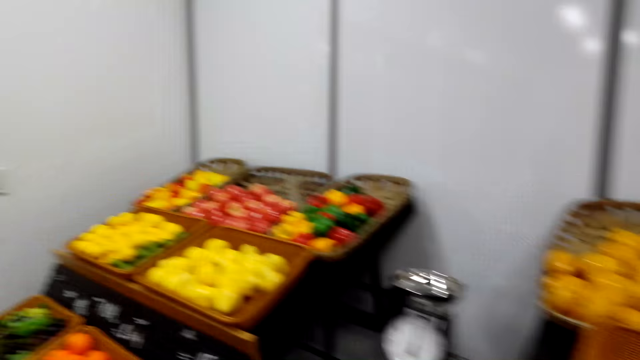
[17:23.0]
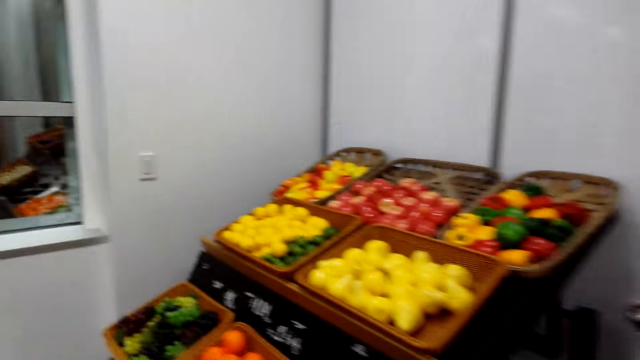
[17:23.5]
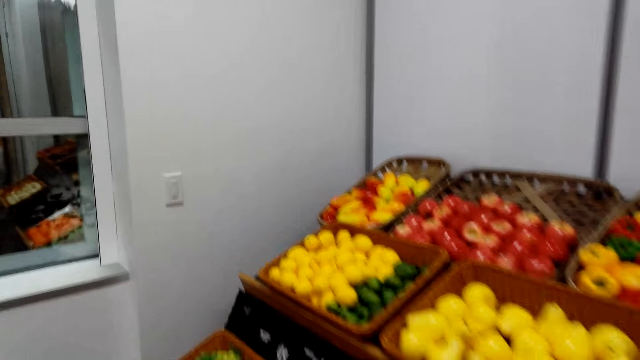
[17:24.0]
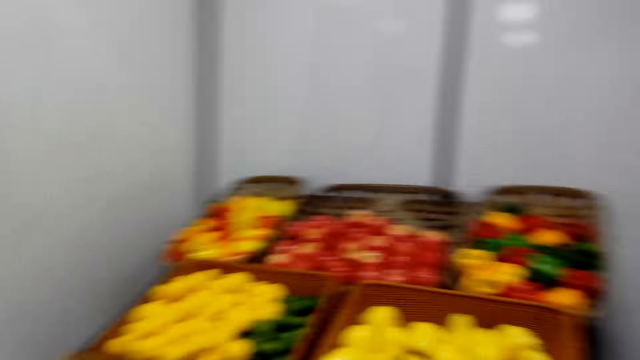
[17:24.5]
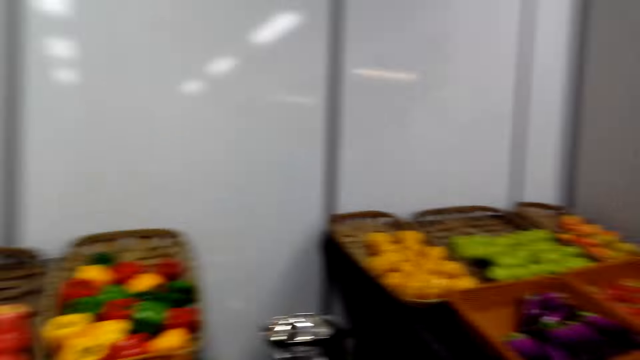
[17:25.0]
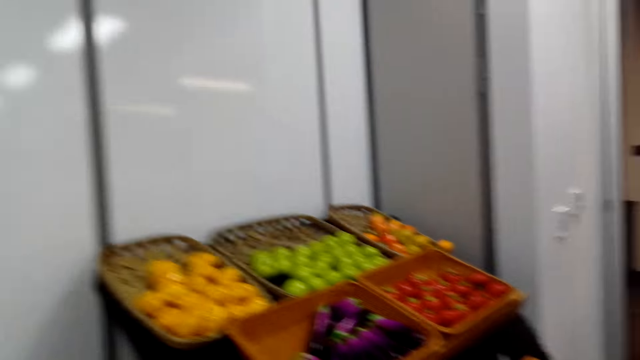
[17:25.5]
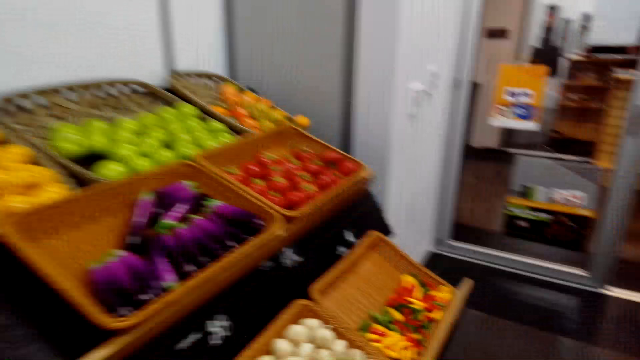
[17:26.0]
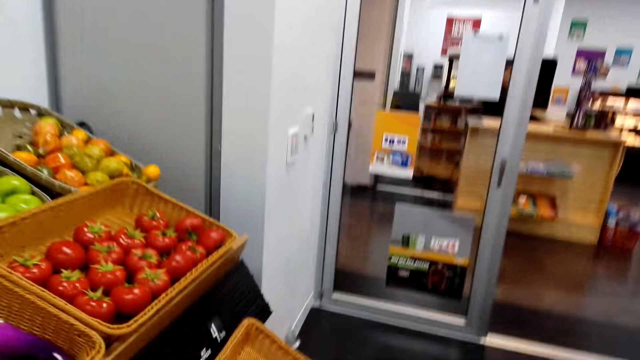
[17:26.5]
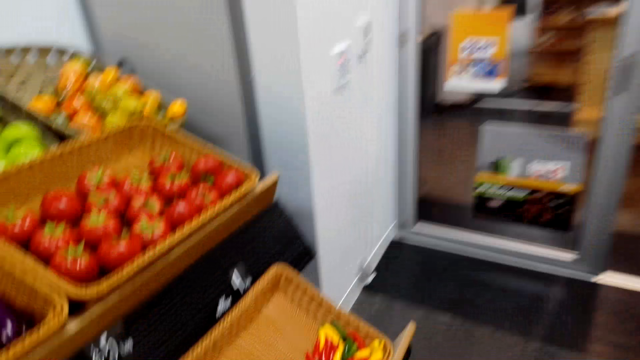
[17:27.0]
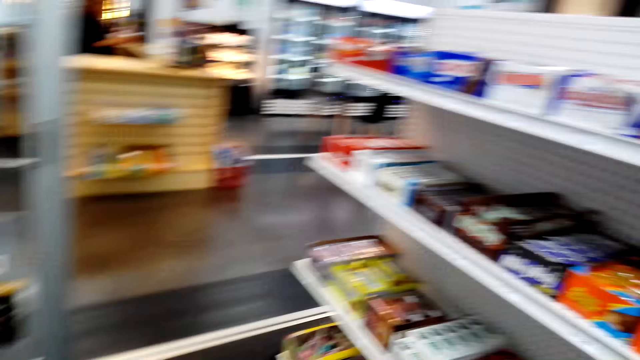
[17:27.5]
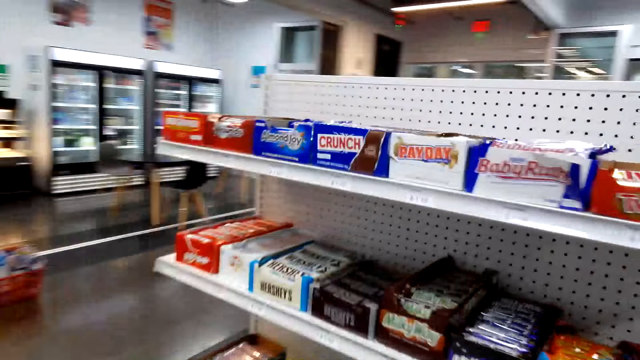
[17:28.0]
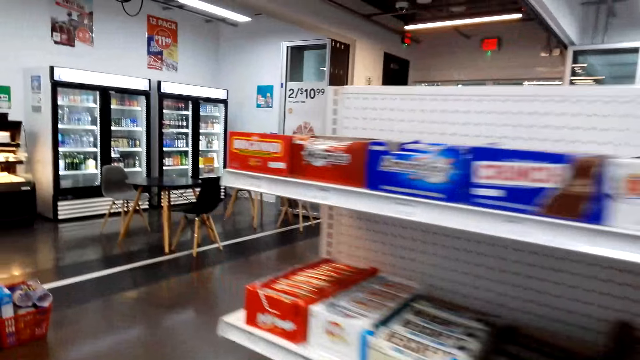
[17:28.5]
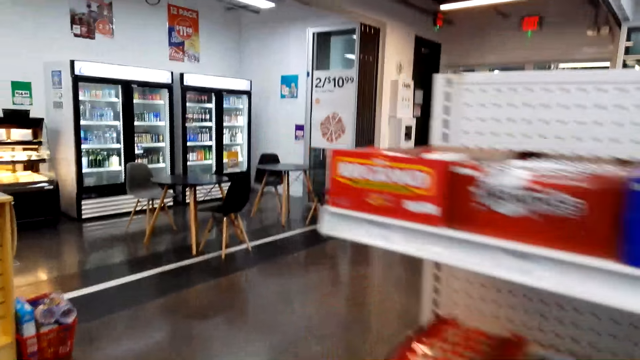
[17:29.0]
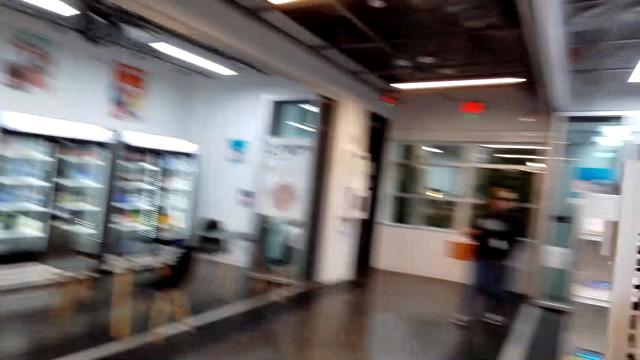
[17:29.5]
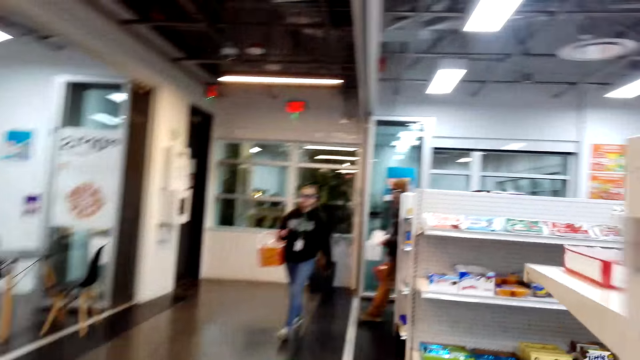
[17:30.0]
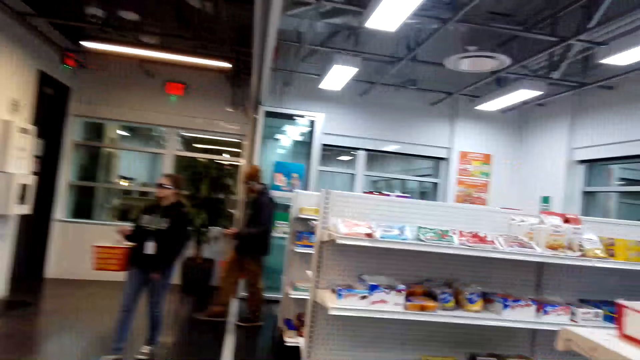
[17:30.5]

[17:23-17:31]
The camera wearer looks around the grocery store. They walk around the grocery store.

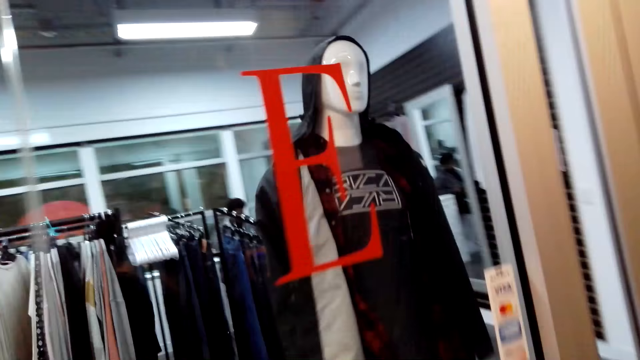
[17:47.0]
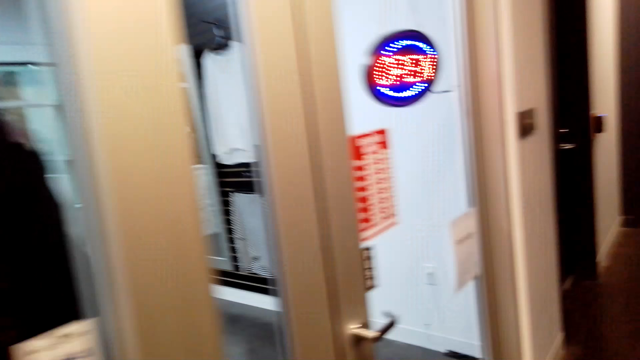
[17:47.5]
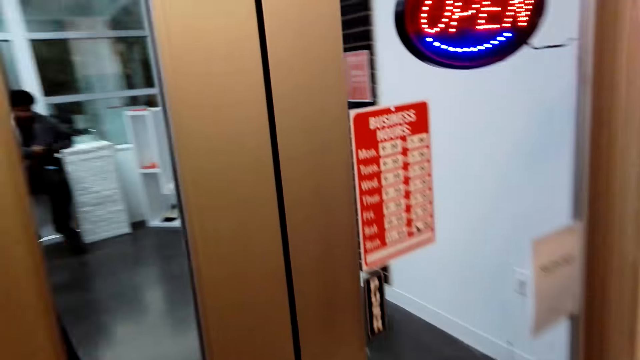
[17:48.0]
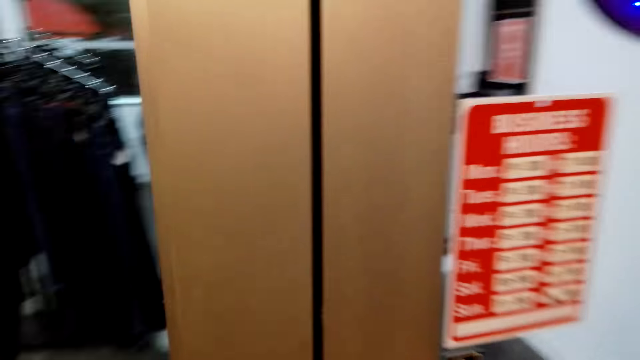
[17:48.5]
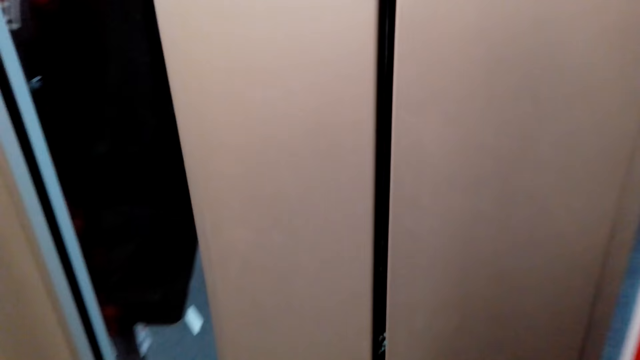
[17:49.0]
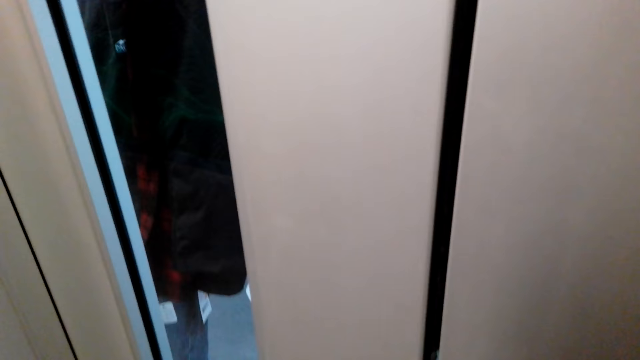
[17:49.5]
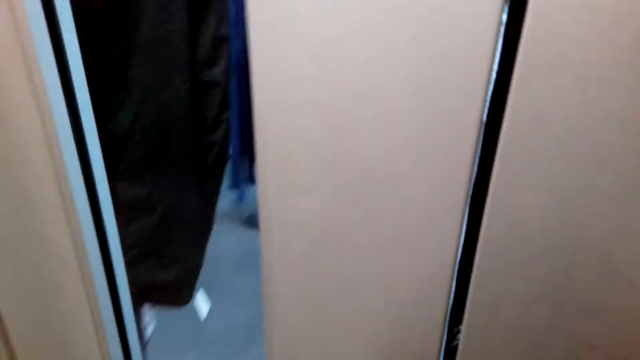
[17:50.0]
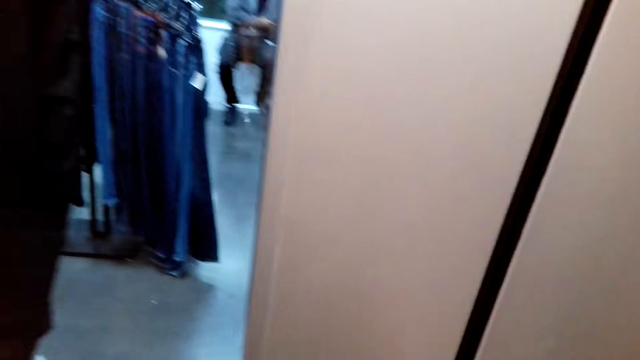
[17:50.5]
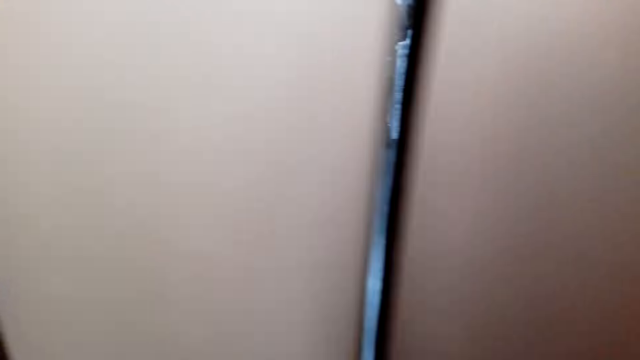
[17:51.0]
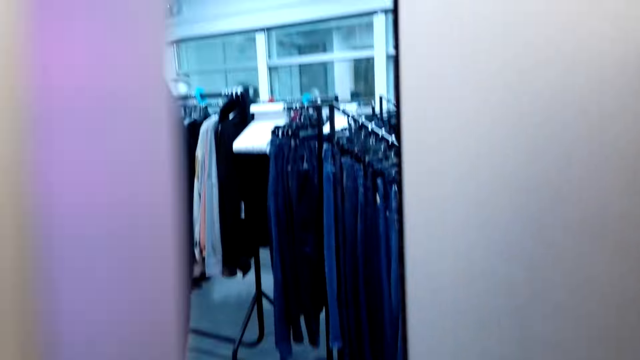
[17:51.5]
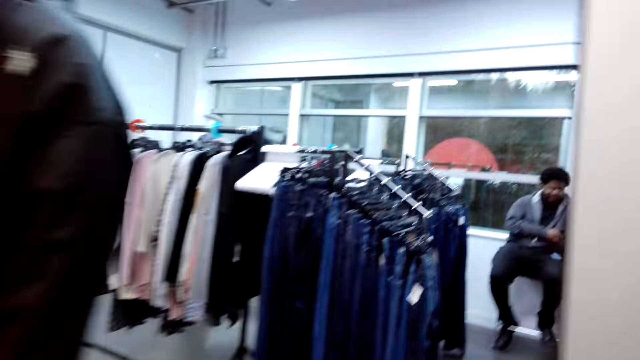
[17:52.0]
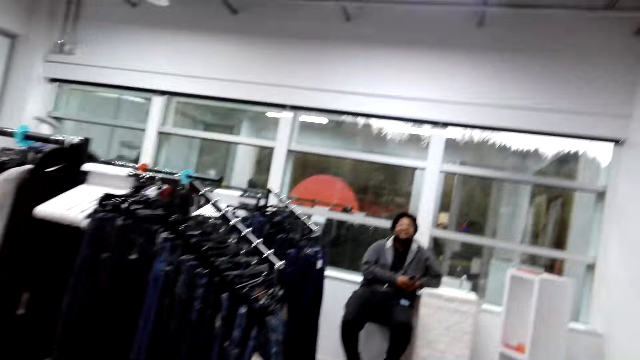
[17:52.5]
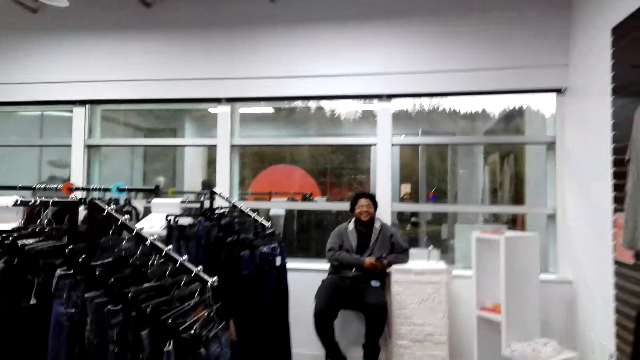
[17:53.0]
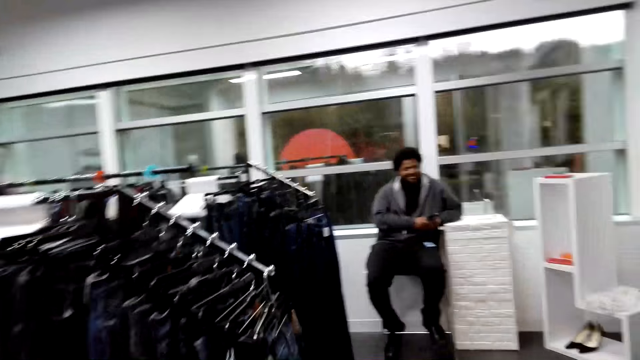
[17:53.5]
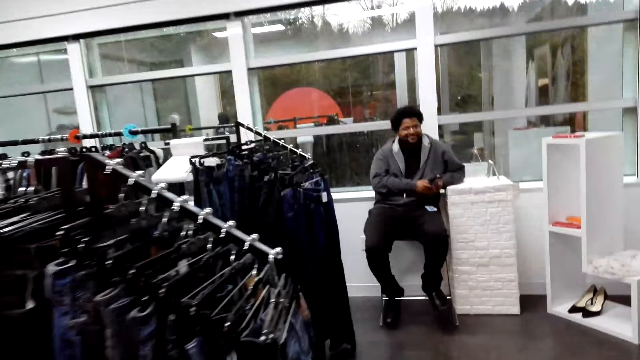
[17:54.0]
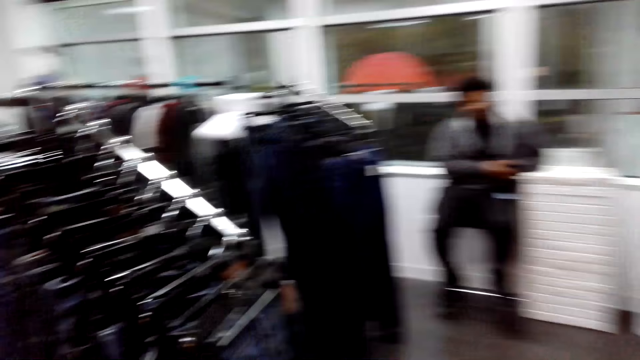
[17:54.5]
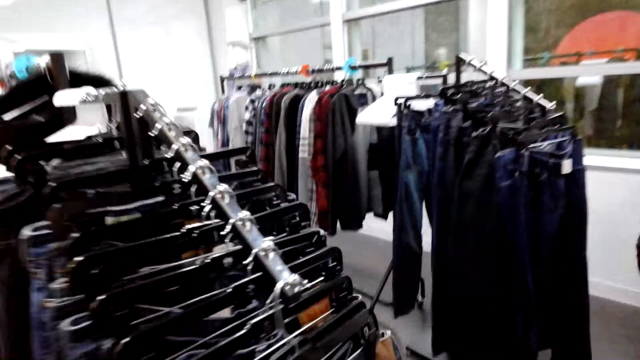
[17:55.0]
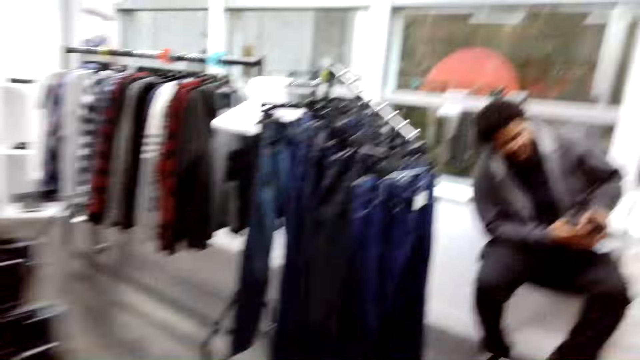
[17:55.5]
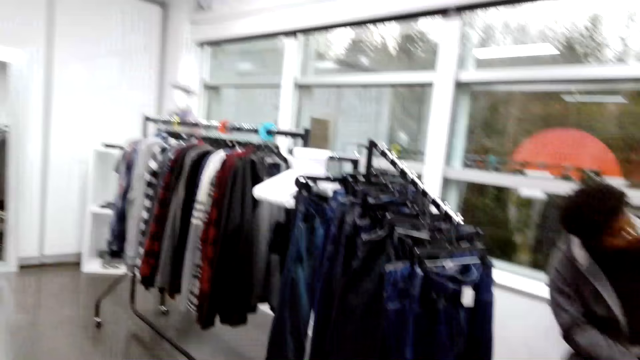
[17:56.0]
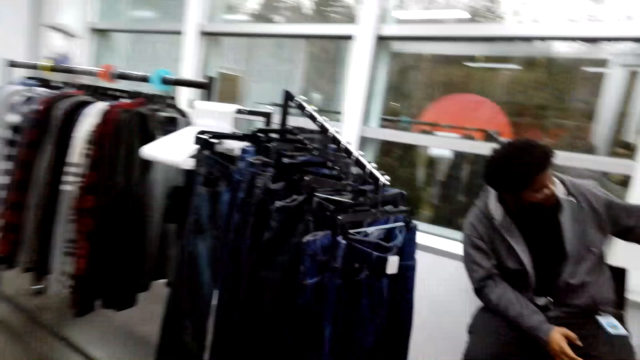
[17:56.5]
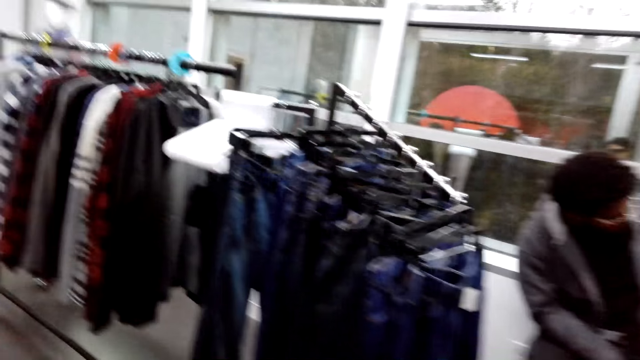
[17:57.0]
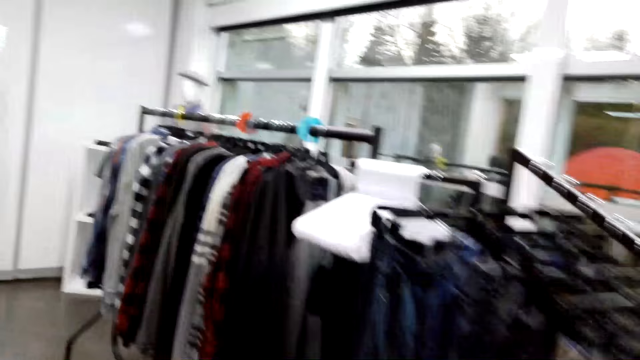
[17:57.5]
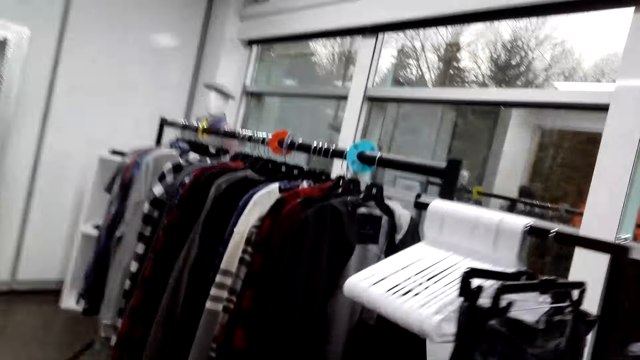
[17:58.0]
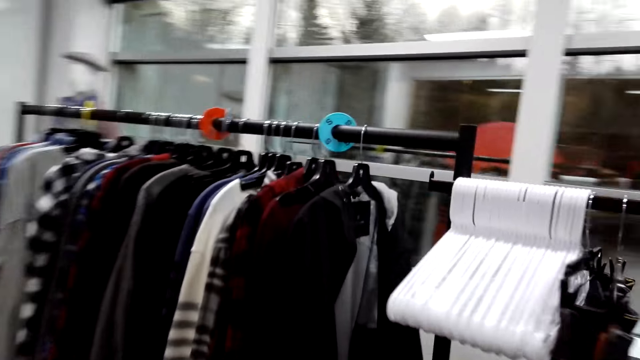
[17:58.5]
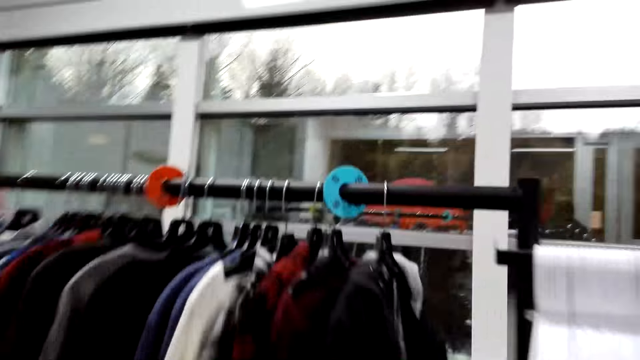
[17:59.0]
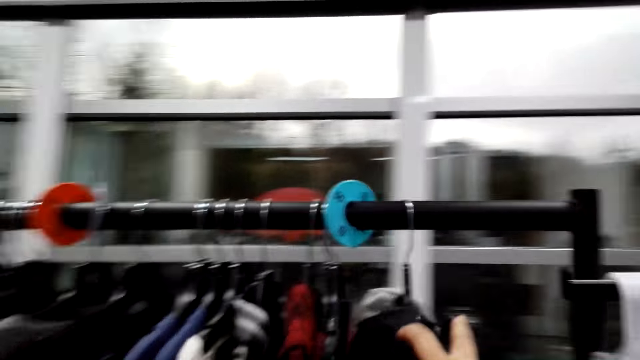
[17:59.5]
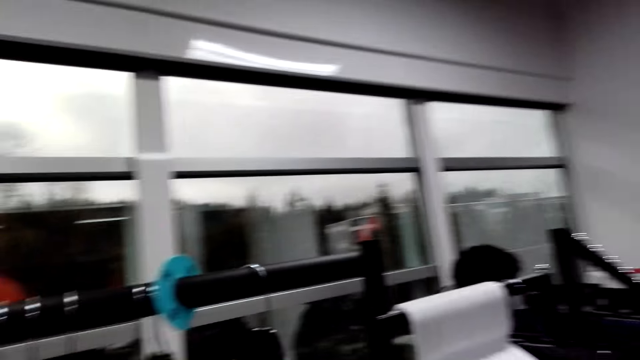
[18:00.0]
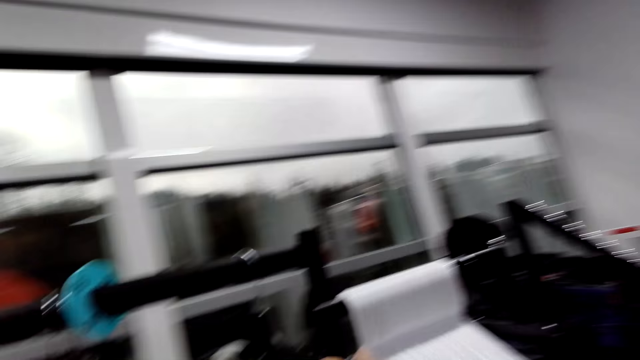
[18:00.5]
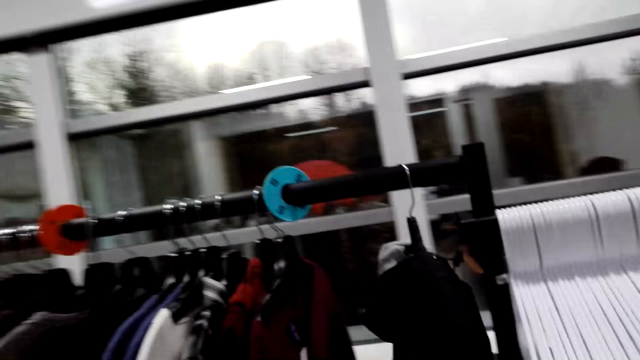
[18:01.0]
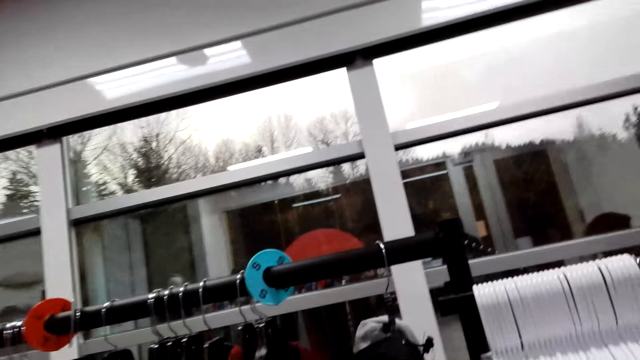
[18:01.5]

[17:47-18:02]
The camera wearer walks towards the clothes store. They open the door. They converse with a male. They walk around the store.
